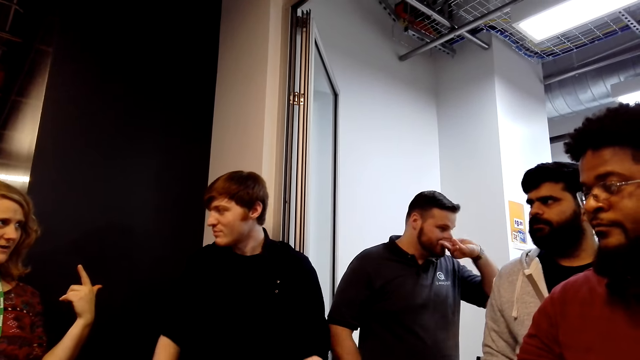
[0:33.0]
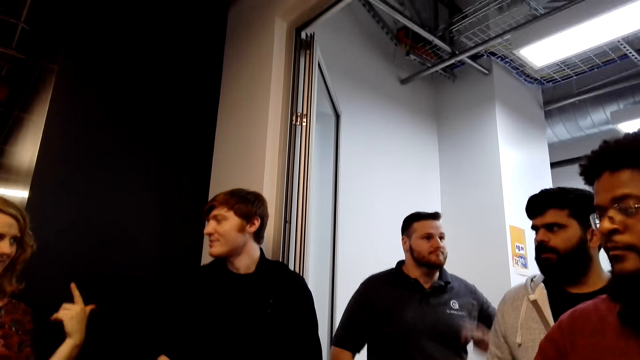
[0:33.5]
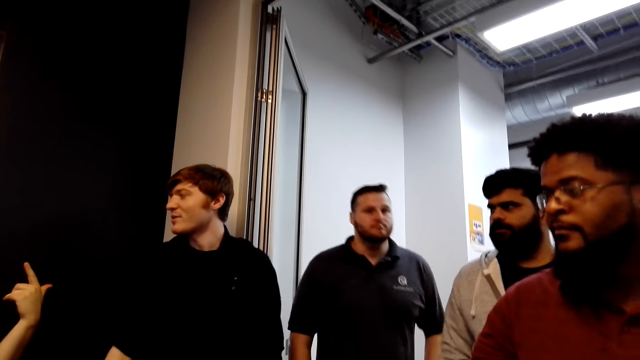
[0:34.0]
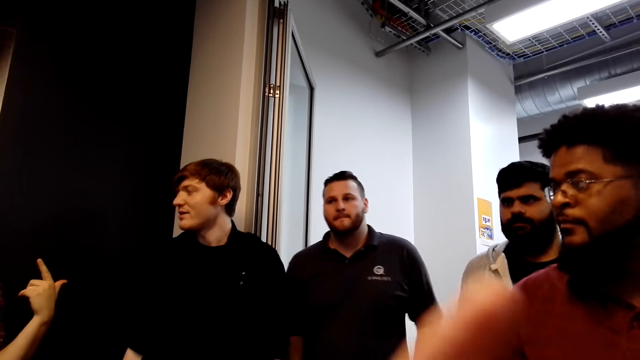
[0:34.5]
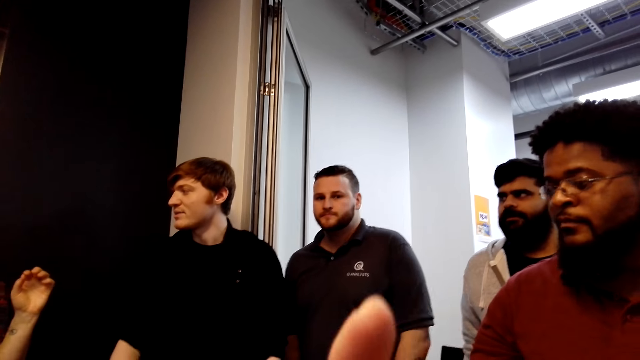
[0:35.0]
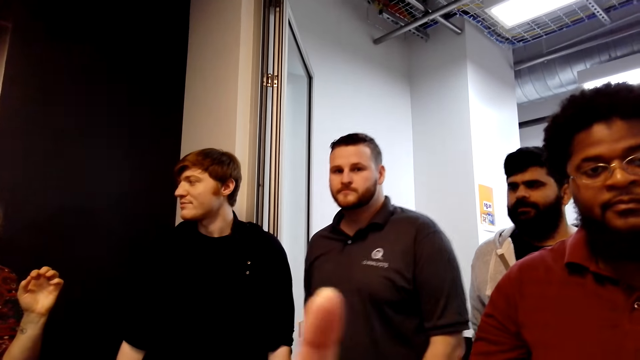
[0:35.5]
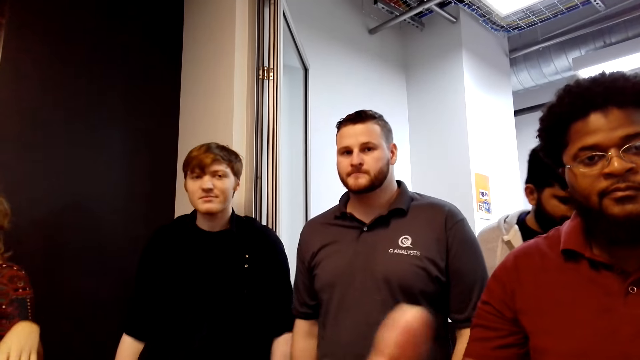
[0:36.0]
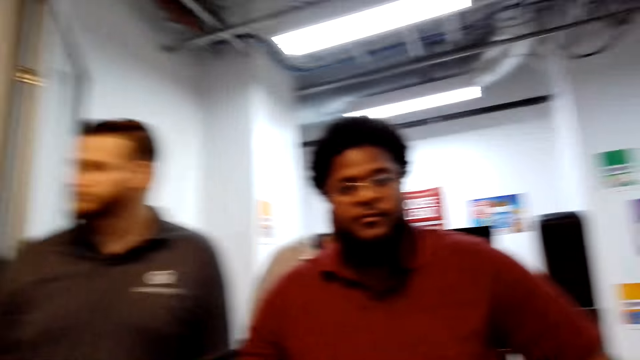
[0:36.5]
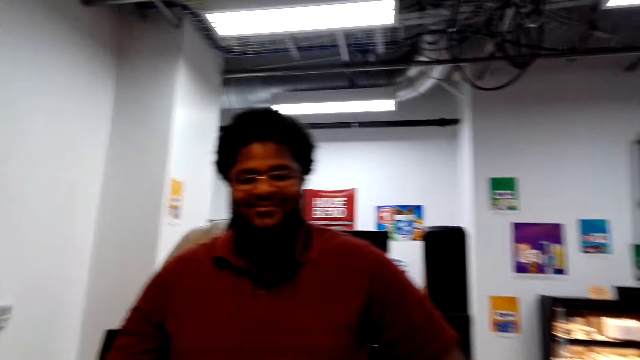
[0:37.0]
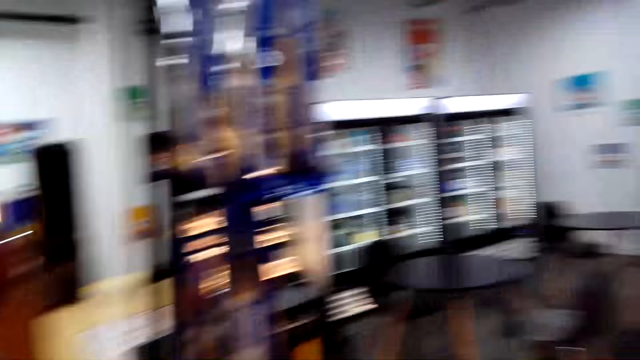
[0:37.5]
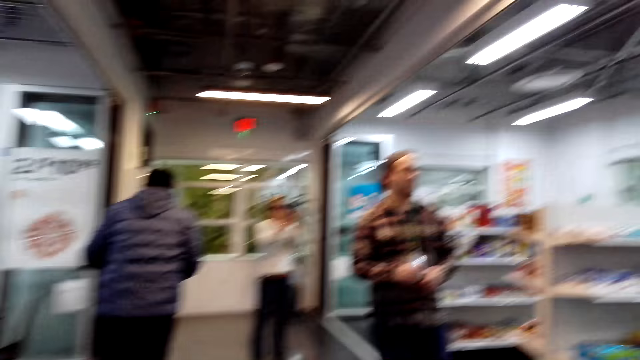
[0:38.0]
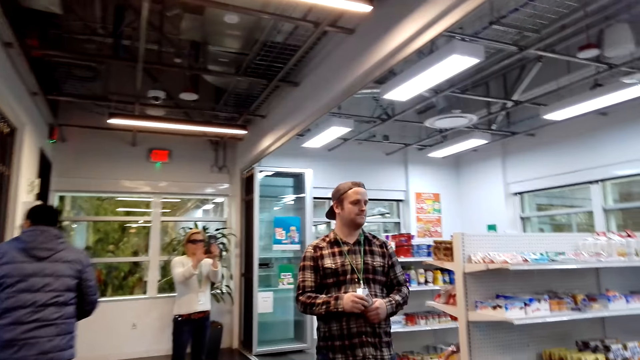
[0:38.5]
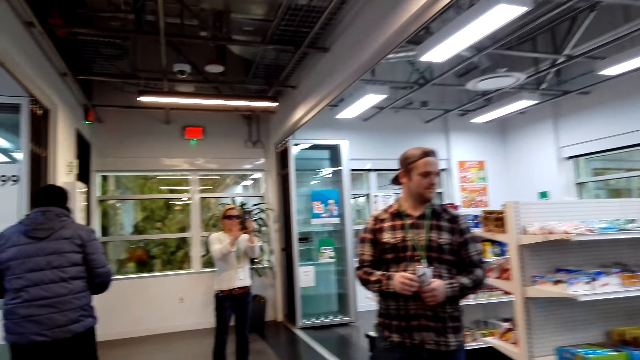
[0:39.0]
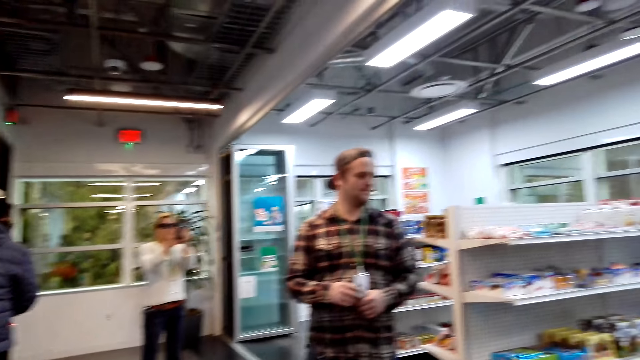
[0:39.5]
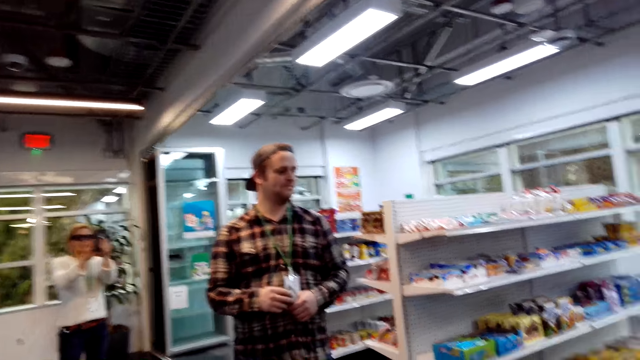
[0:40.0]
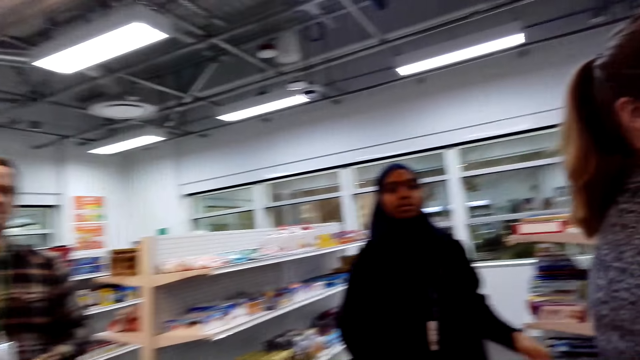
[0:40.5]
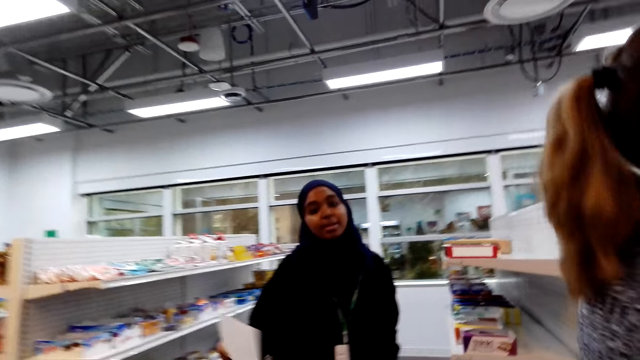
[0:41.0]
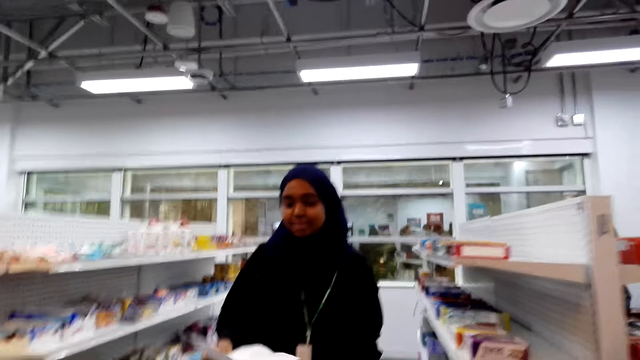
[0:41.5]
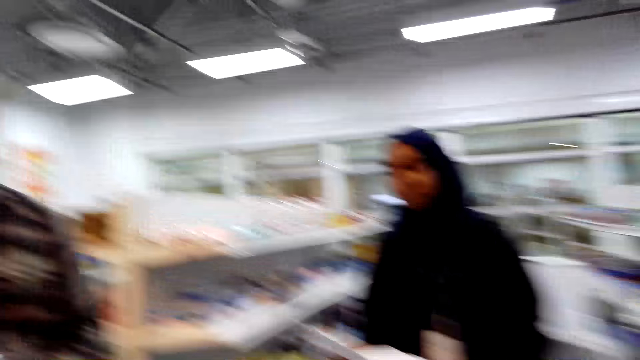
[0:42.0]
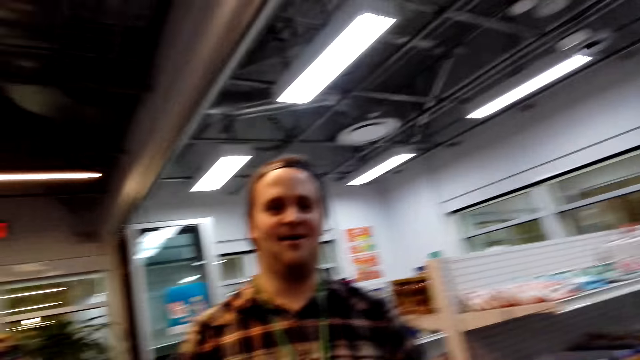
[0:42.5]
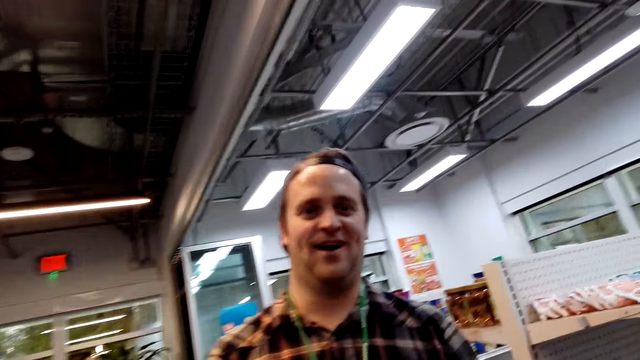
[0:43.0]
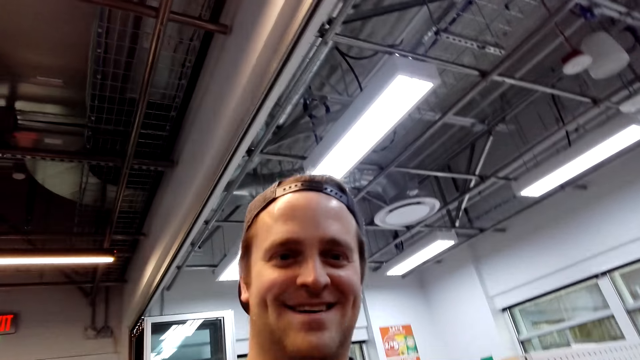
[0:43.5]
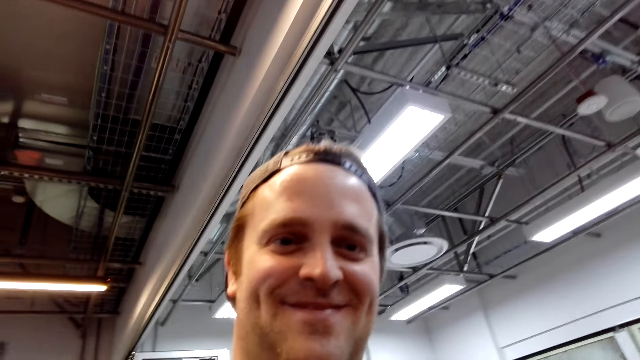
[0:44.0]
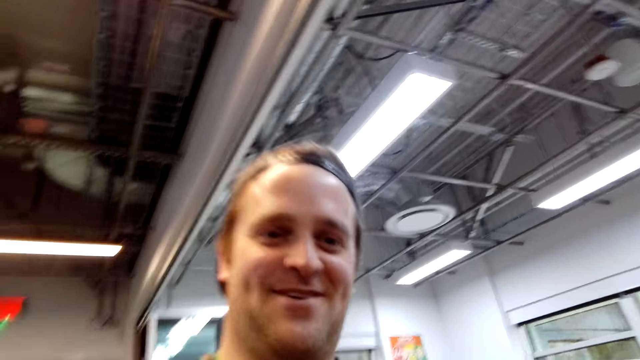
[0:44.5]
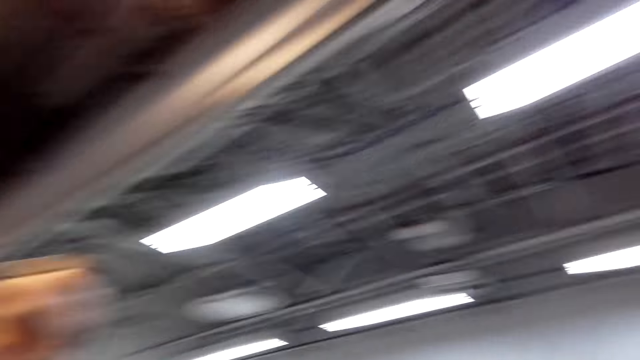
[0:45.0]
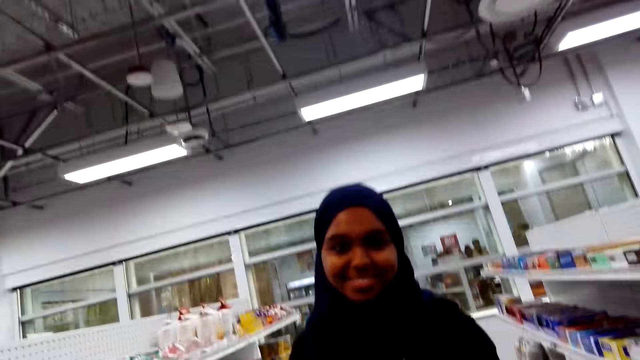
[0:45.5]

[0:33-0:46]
A man moves hands. The camera wearer turns around. They look around. They walk around.

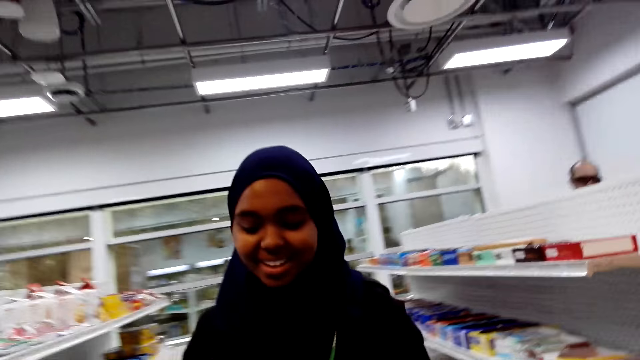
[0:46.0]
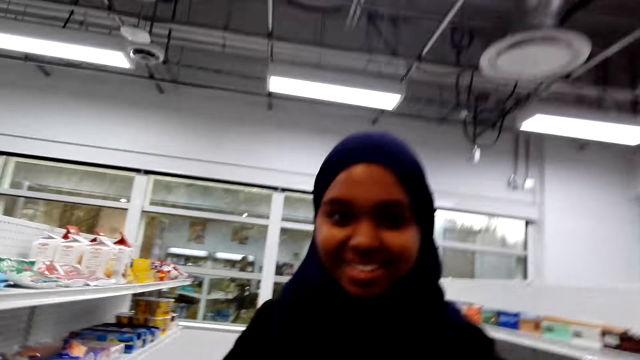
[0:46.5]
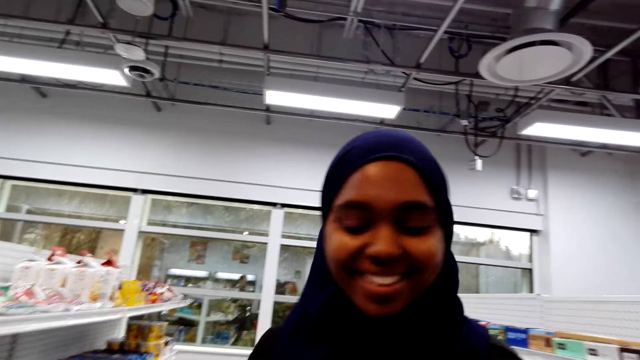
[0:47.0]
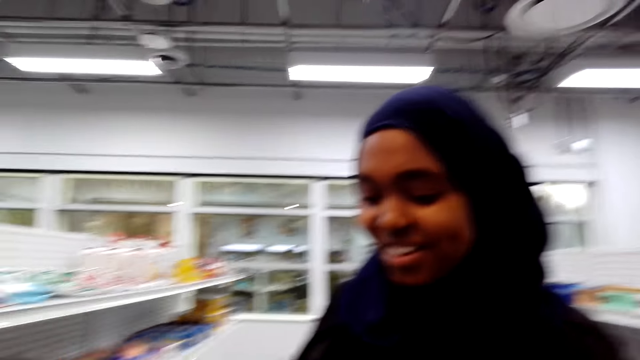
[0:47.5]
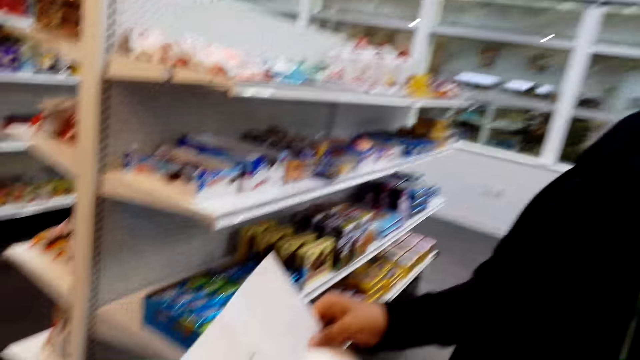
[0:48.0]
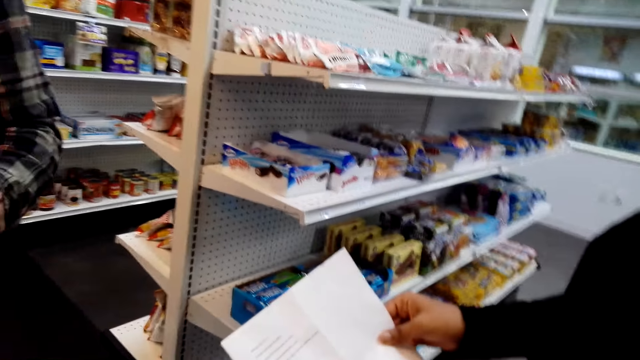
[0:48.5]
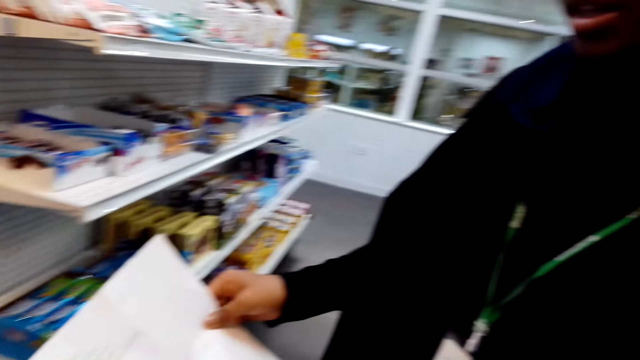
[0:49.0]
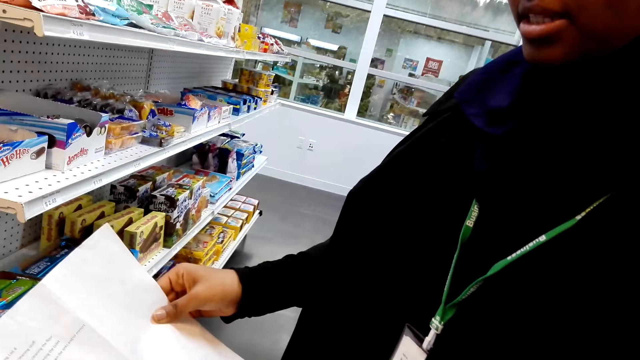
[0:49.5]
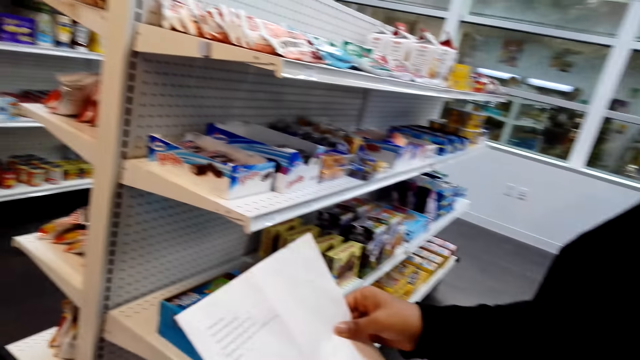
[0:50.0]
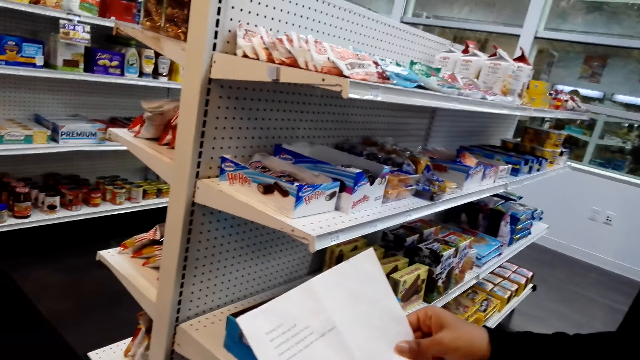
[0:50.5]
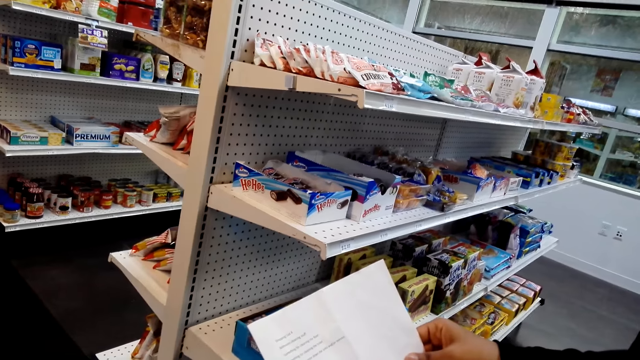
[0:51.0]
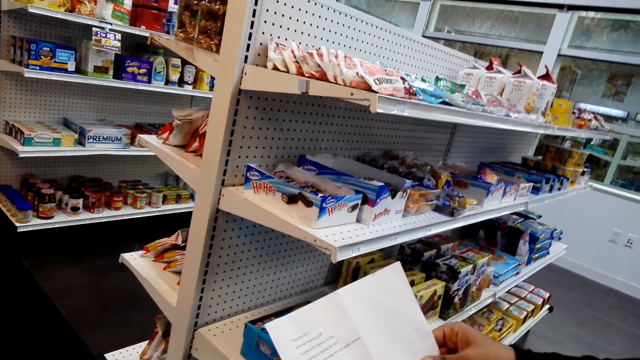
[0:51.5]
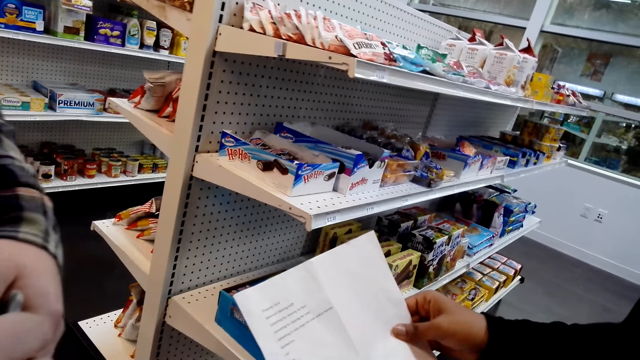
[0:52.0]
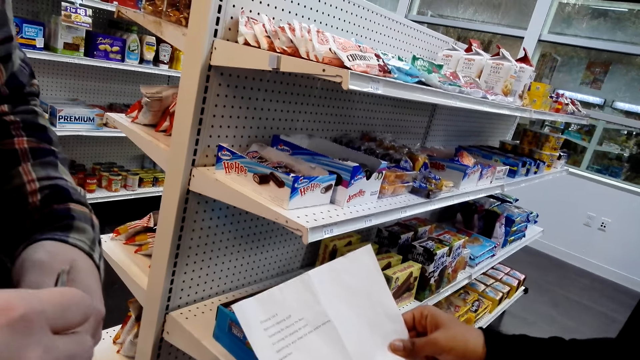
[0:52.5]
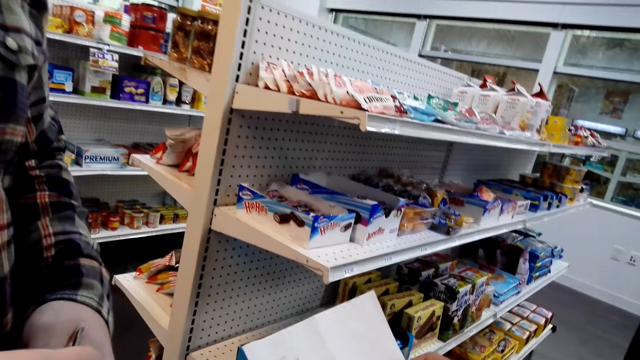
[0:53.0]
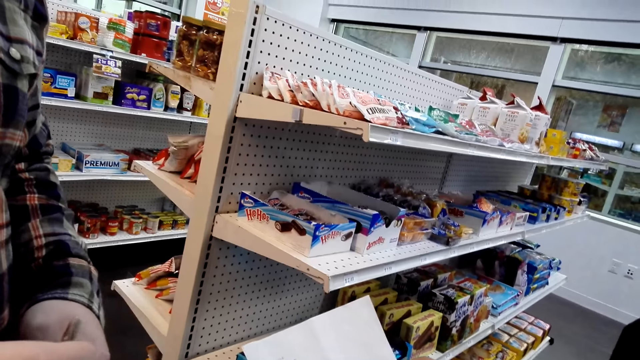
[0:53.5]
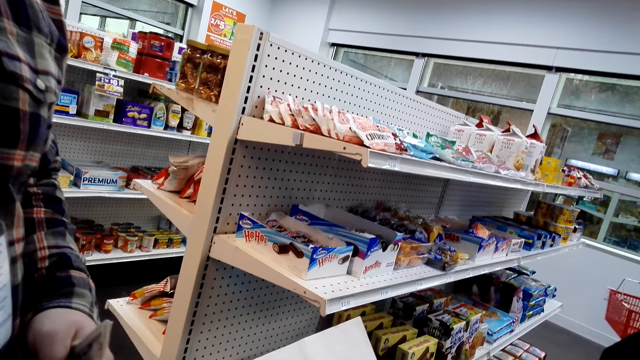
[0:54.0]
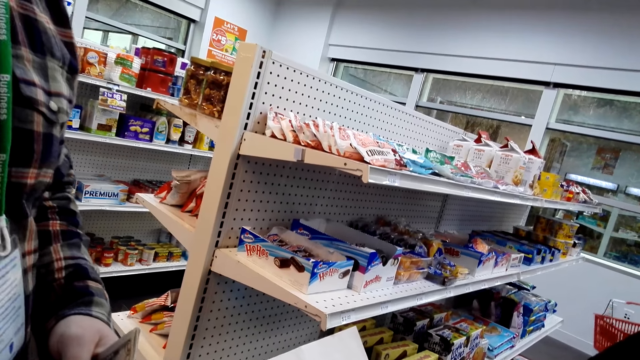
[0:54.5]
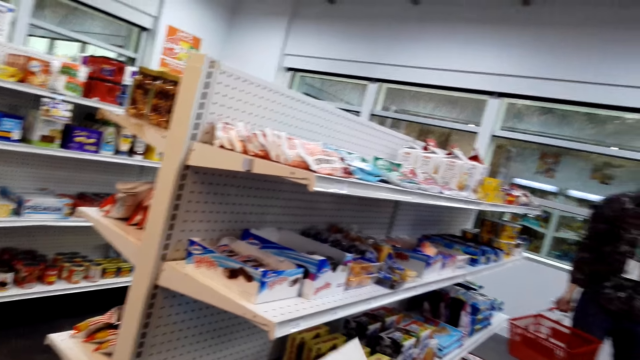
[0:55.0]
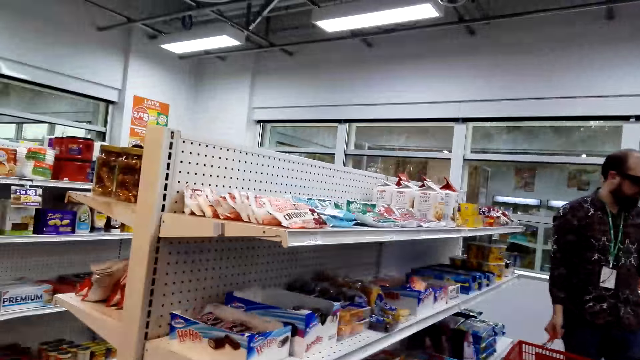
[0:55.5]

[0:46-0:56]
The camera wearer talks to a man. The man reads the paper.
